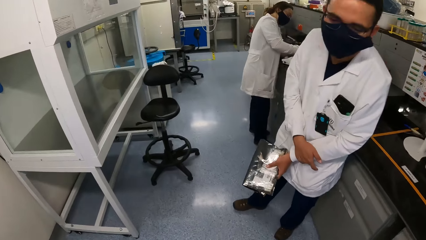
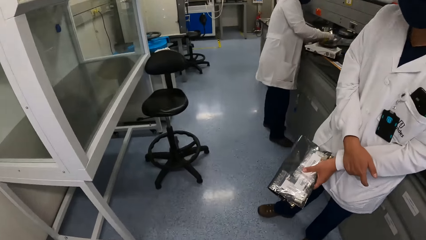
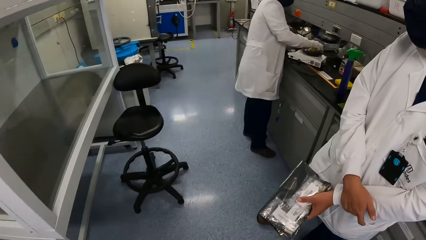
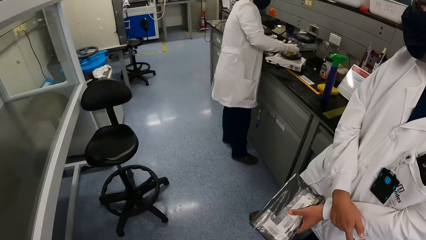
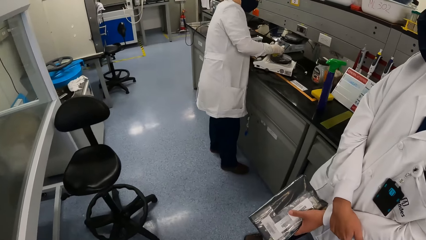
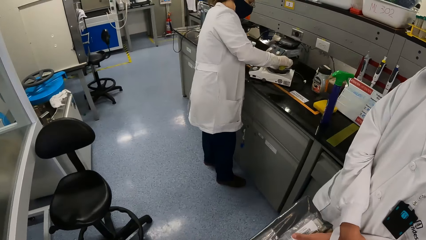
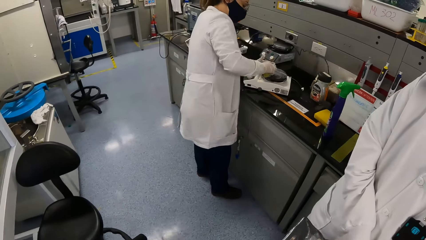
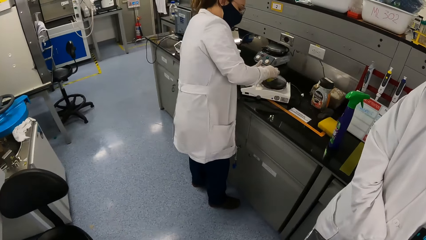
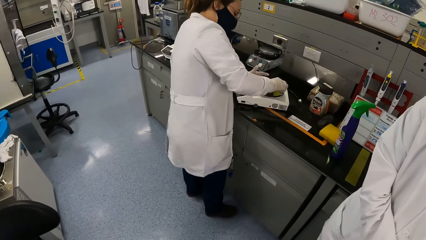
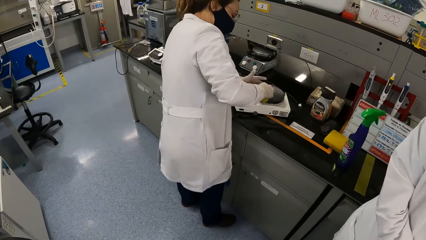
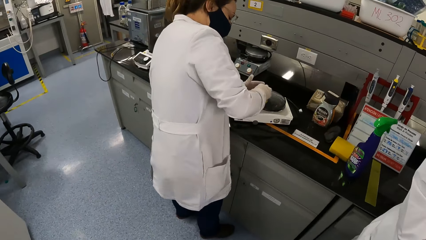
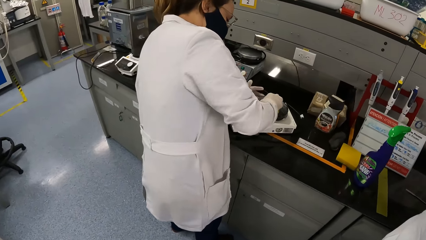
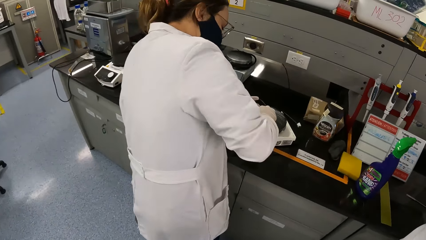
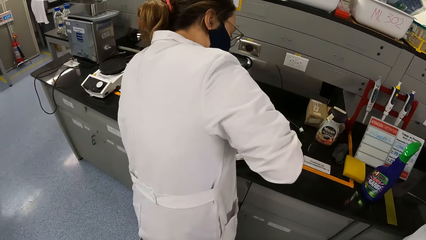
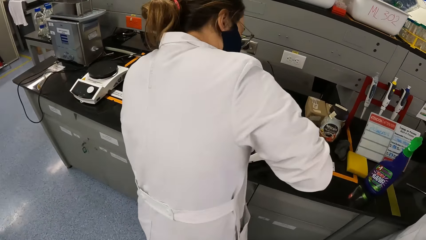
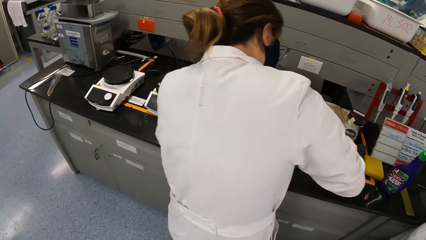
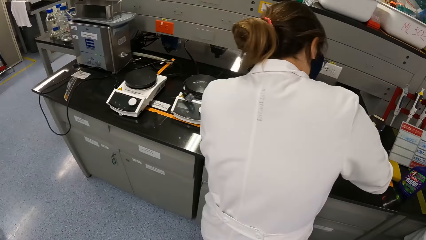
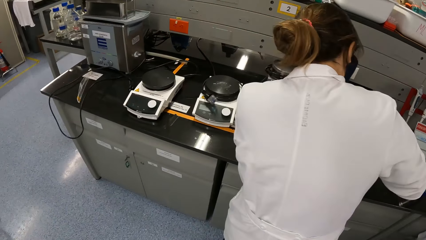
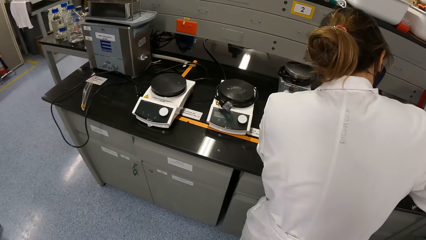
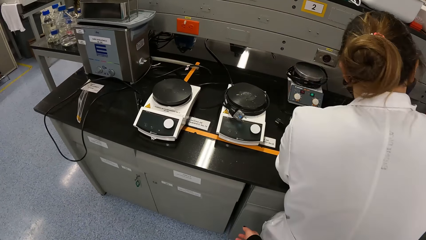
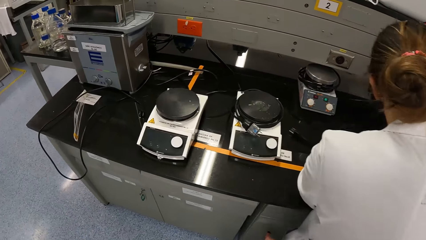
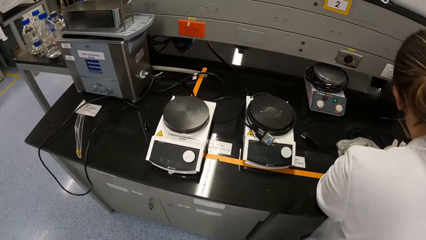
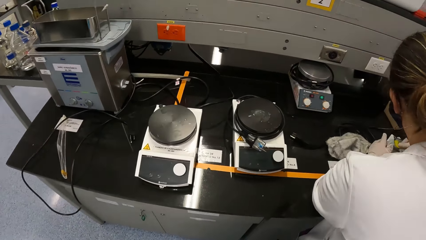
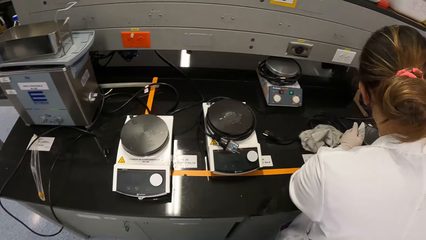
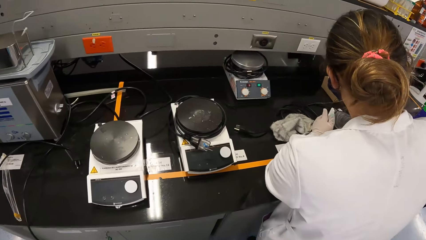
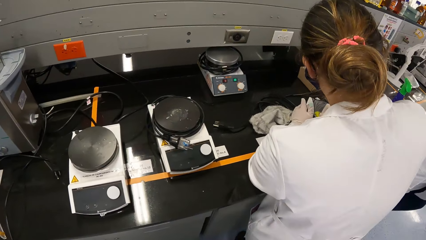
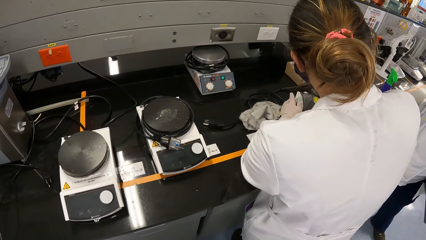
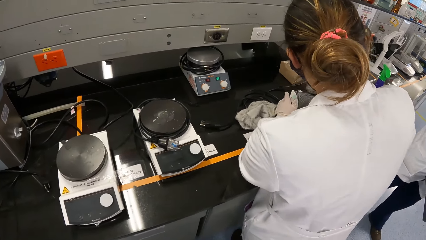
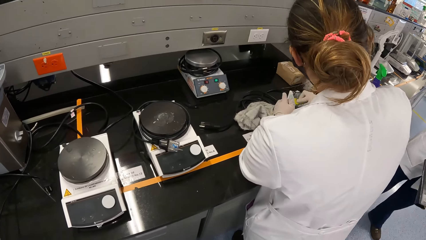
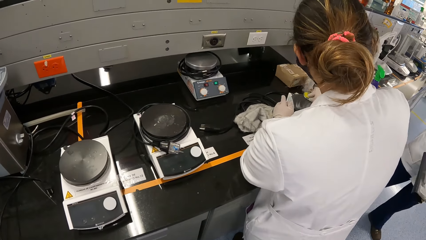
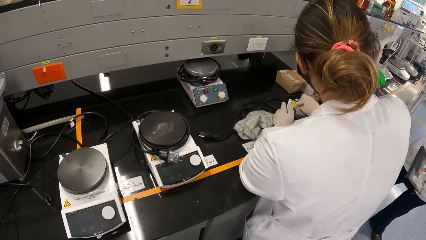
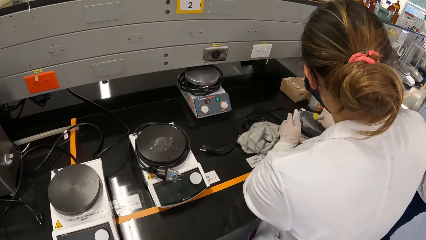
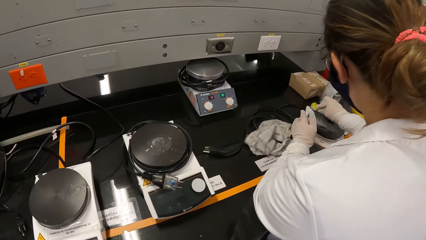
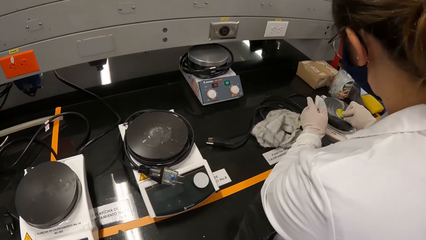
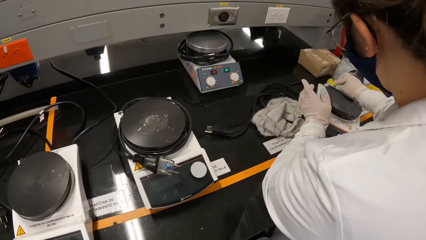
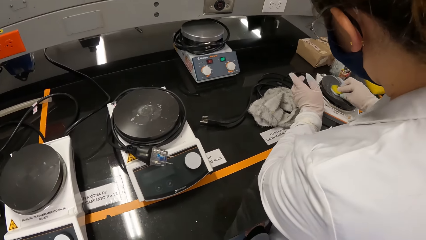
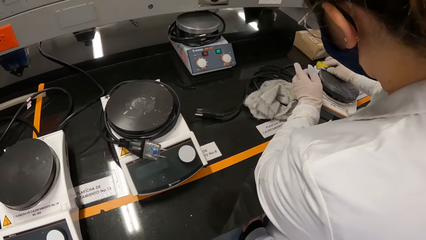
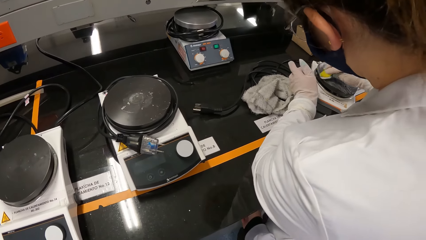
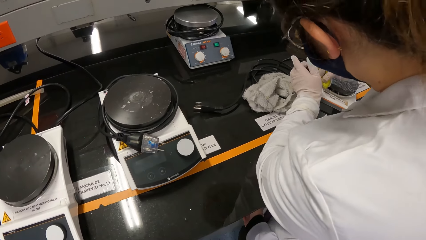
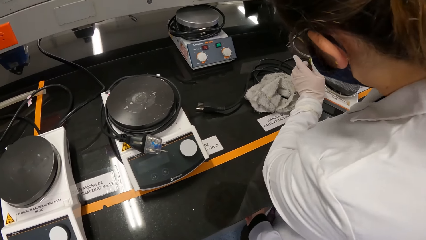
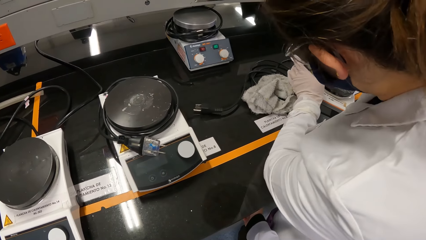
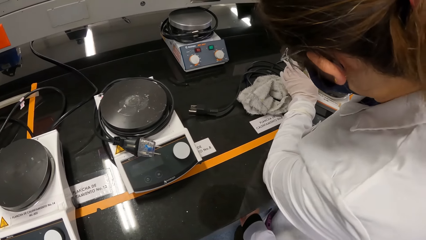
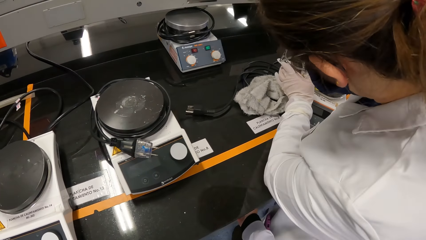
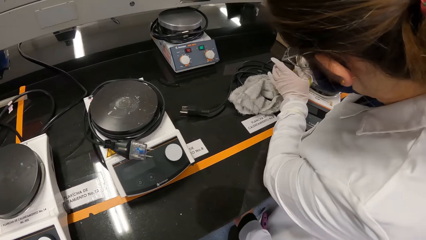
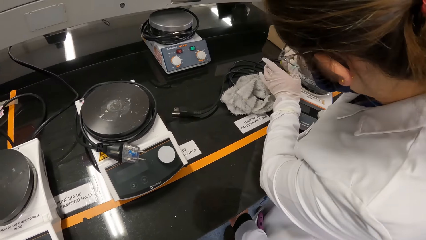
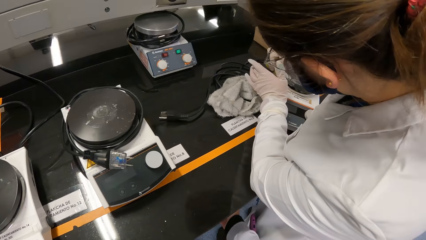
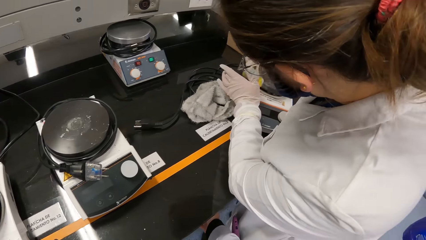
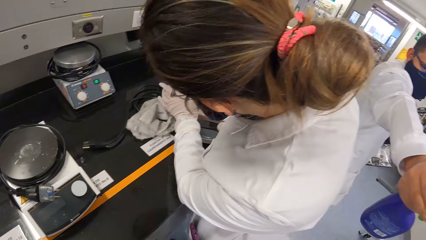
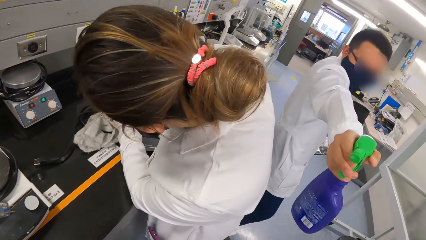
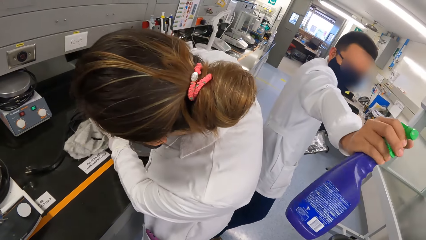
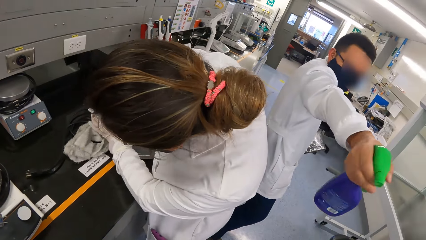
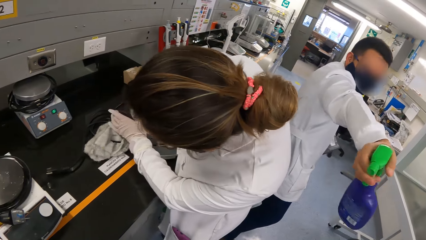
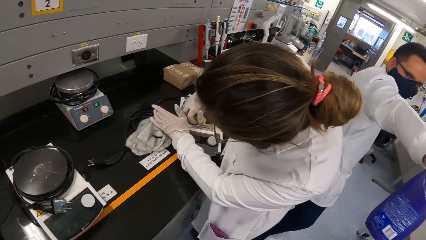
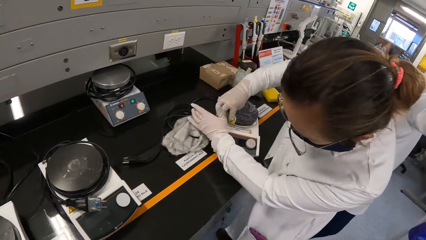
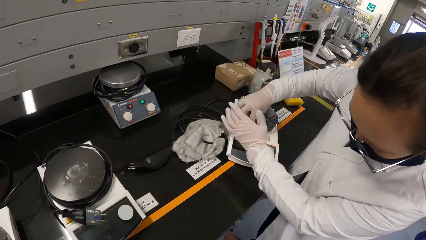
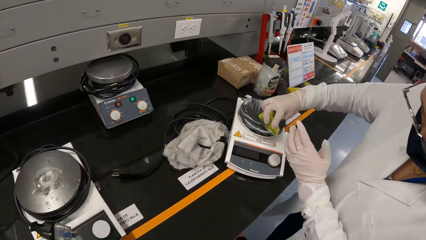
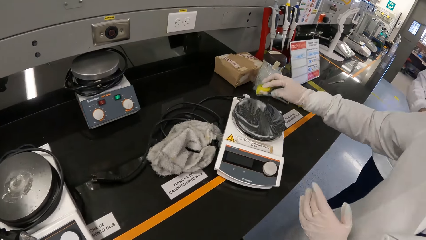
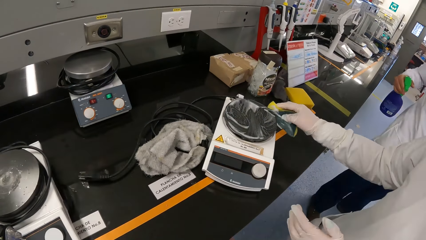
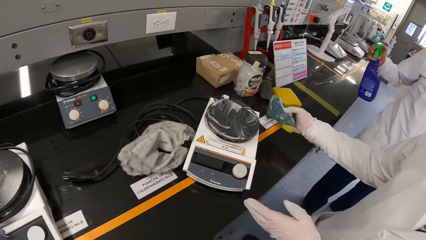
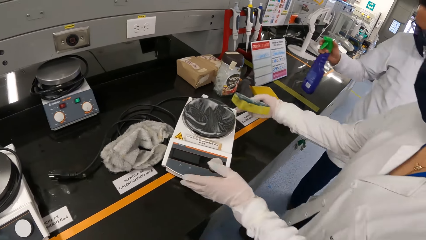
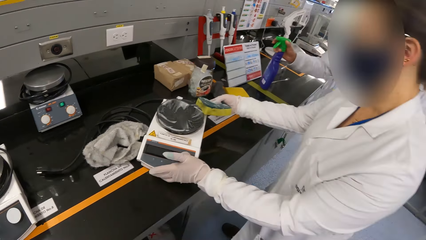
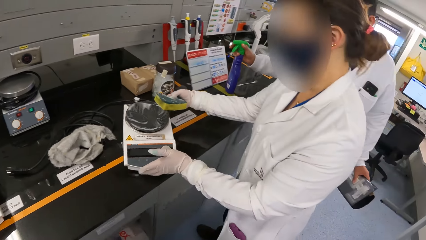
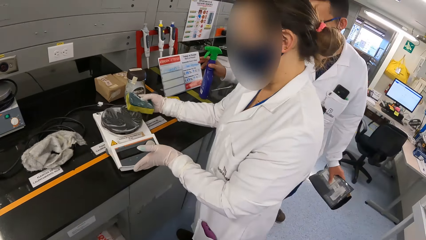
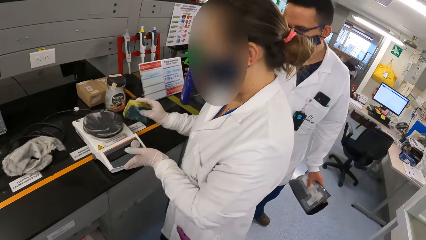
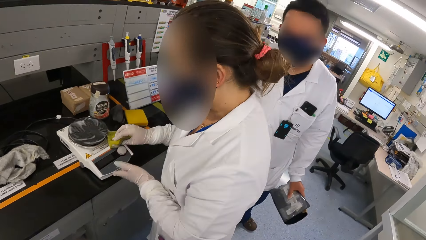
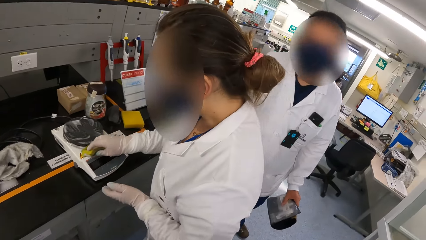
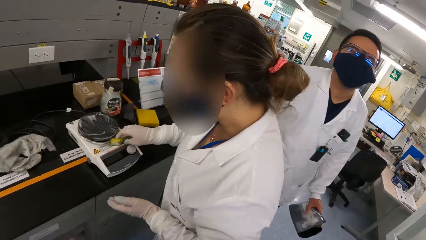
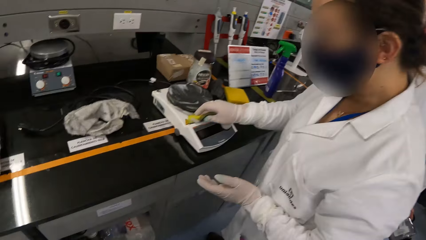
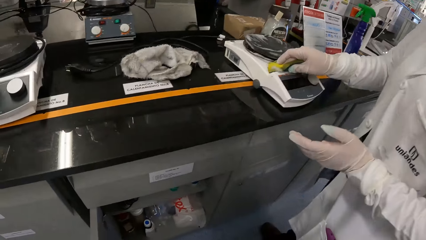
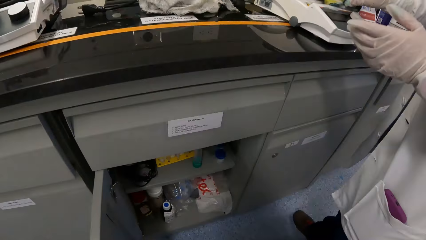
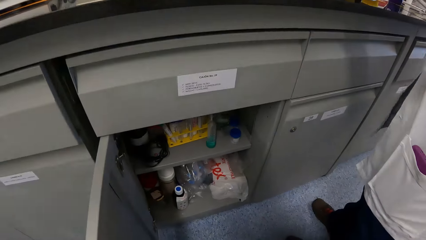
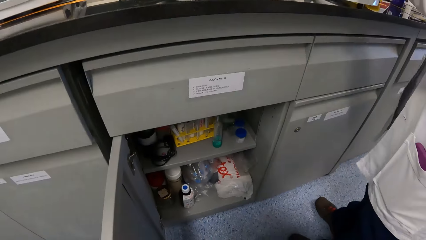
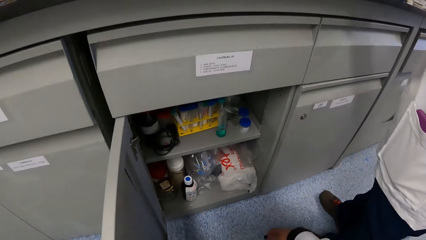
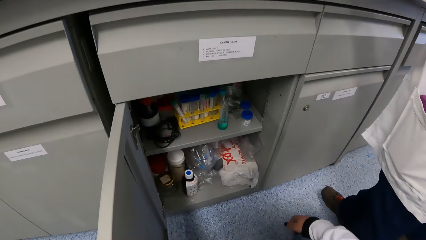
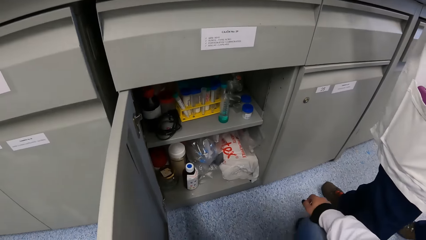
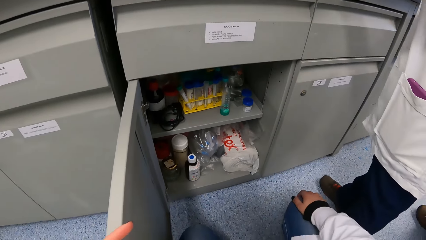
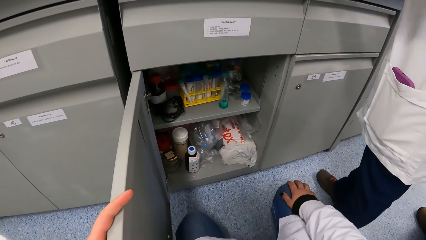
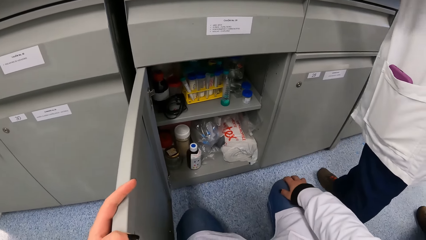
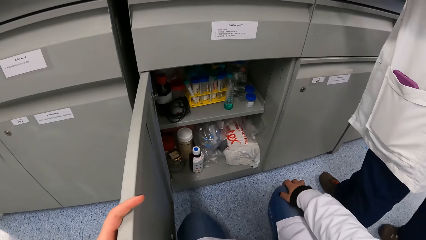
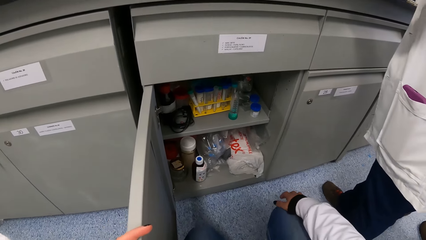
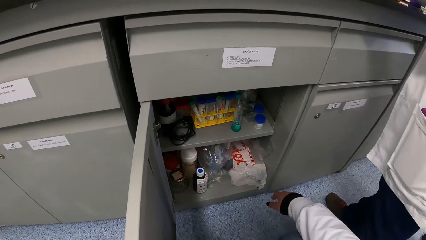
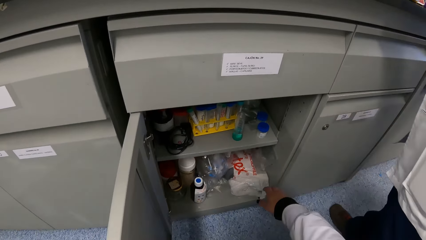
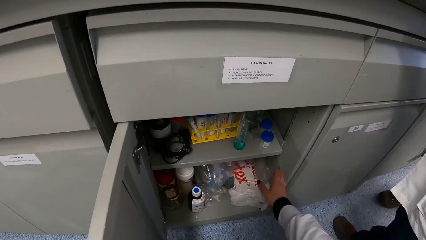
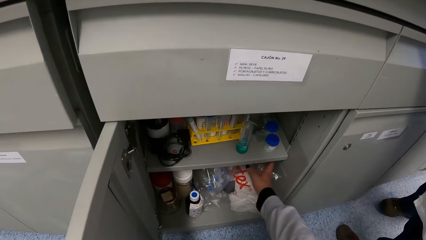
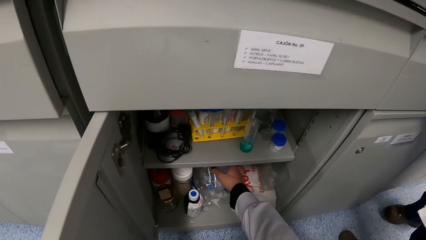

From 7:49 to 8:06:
The woman cleans an electric hot plate with a sponge on her right hand. The woman holds the electric hot plate with her left hand. The camera wearer looks around. The man raises a sanitizer spray towards the camera wearer with his right hand. The man places the sanitizer spray in his right hand on the laboratory table. The woman adjusts the electric hot plate on the laboratory table with both hands. The woman cleans the electric hot plate with the sponge in her right hand. The camera wearer searches a drawer in the laboratory with her right hand.
